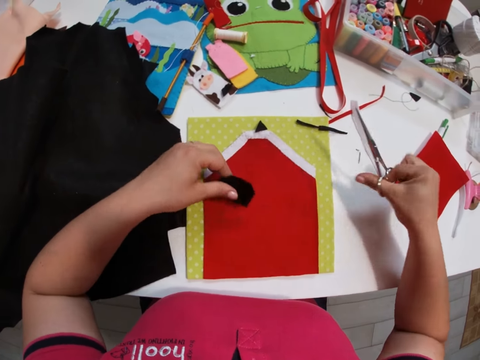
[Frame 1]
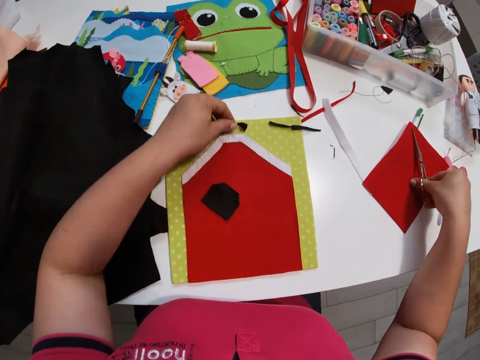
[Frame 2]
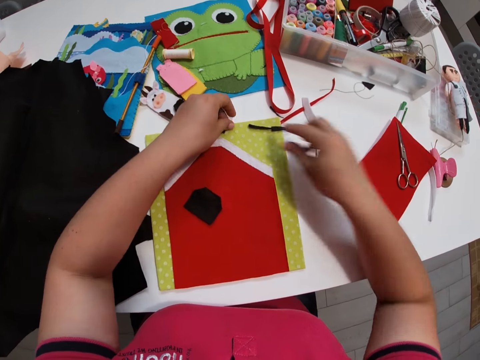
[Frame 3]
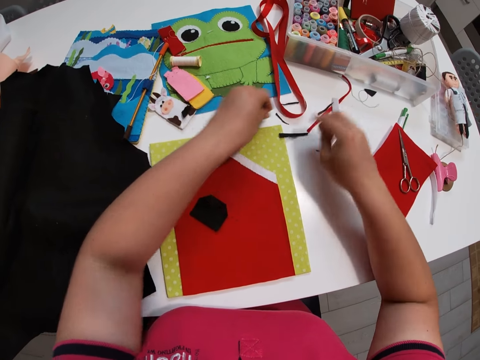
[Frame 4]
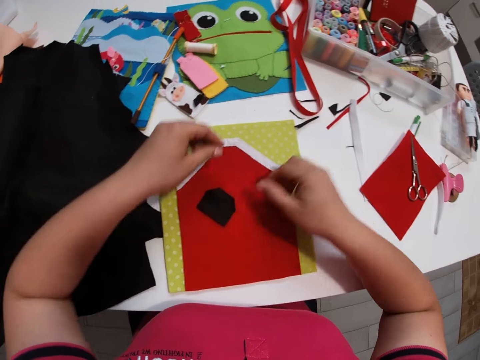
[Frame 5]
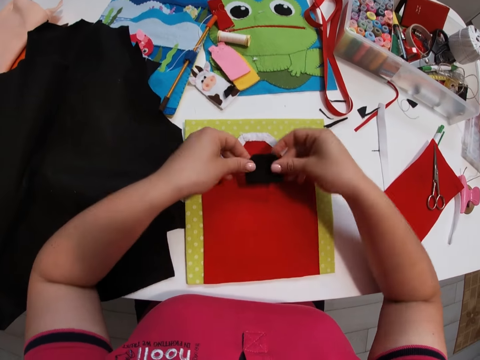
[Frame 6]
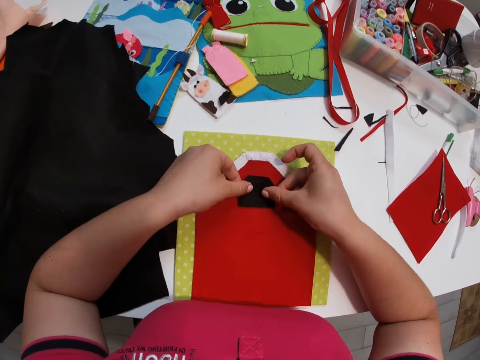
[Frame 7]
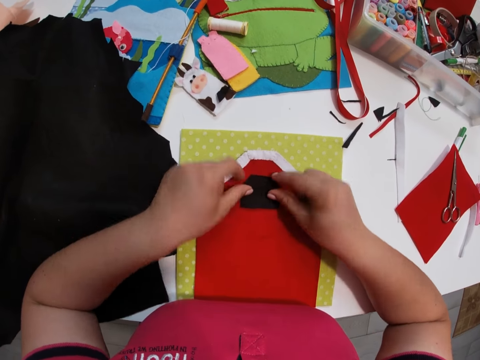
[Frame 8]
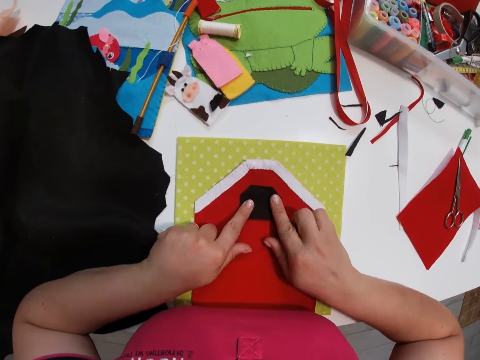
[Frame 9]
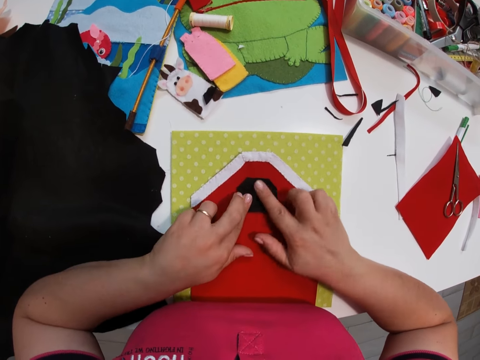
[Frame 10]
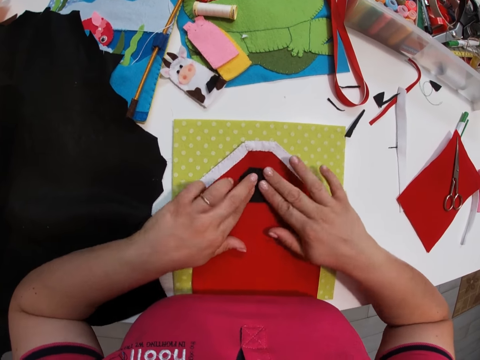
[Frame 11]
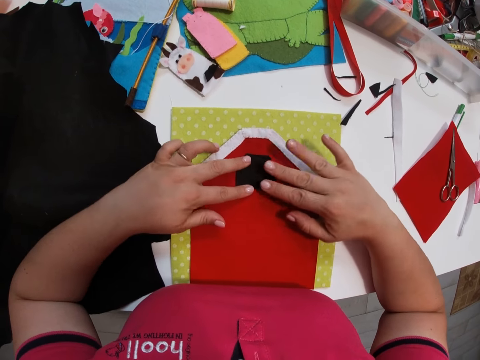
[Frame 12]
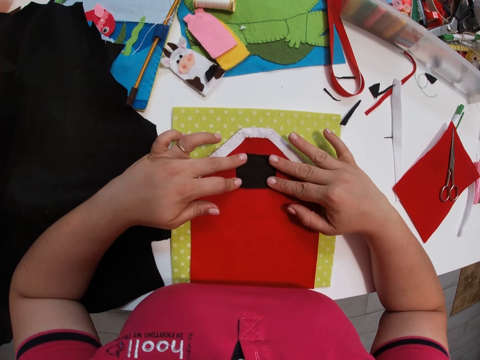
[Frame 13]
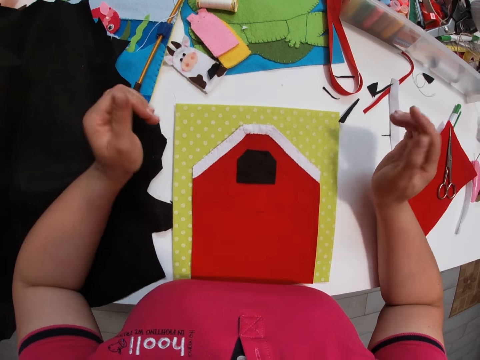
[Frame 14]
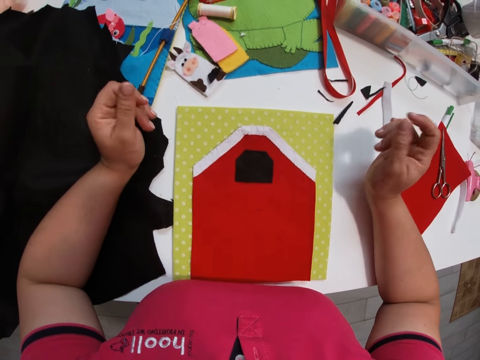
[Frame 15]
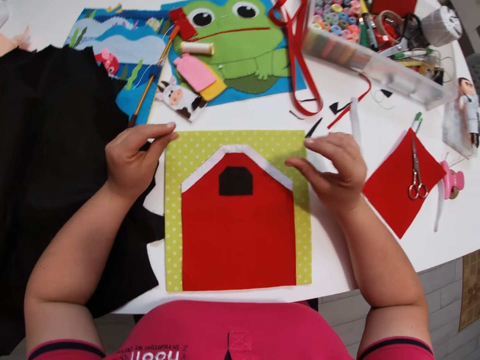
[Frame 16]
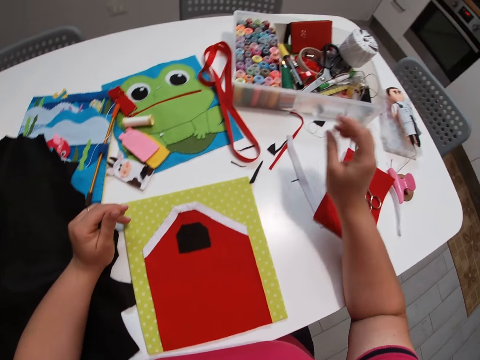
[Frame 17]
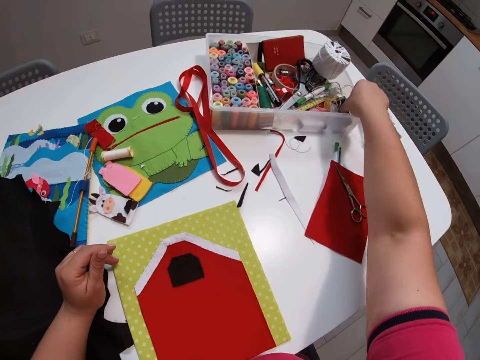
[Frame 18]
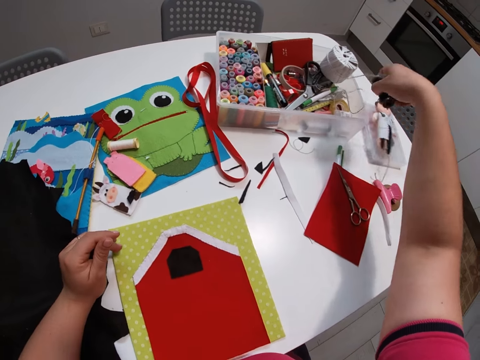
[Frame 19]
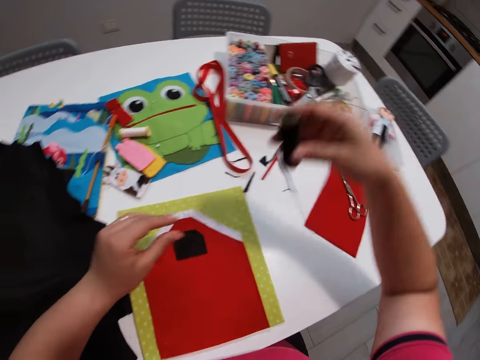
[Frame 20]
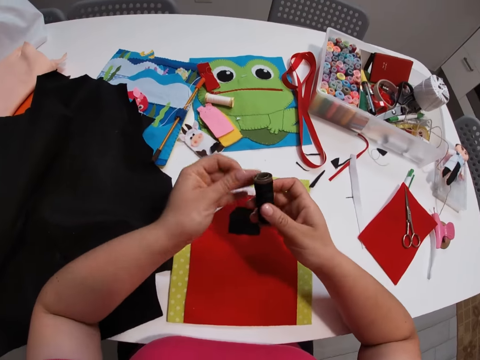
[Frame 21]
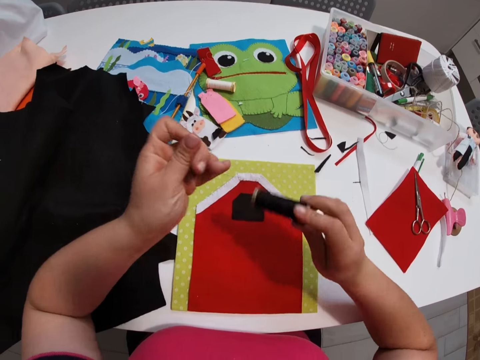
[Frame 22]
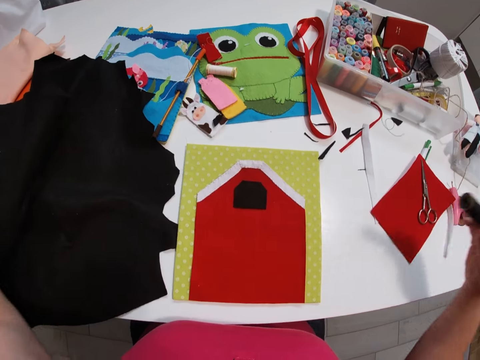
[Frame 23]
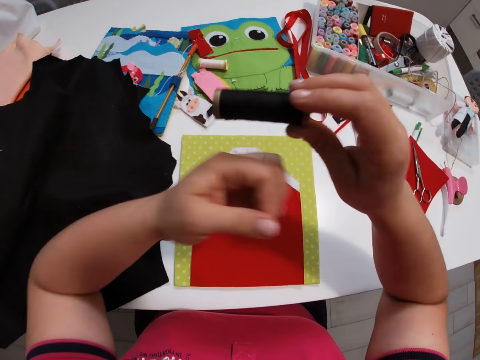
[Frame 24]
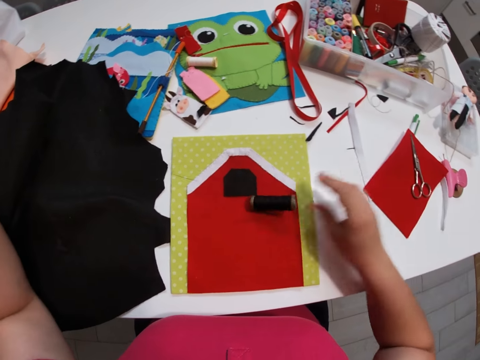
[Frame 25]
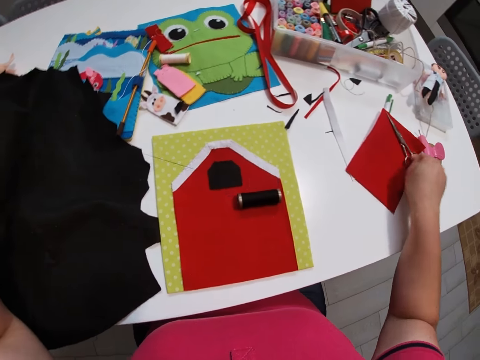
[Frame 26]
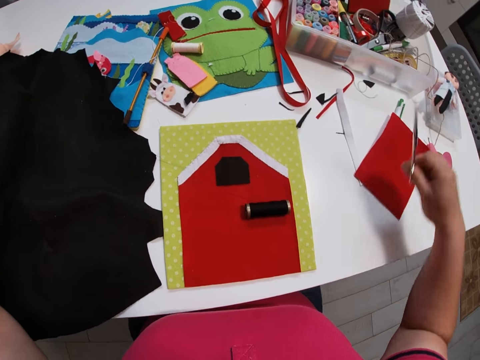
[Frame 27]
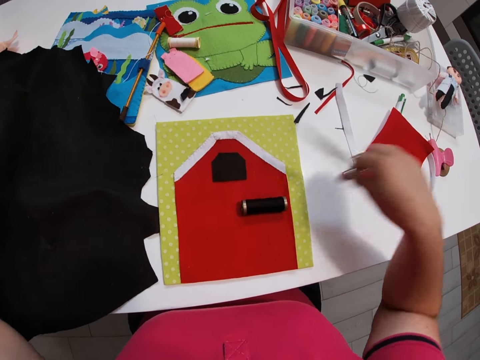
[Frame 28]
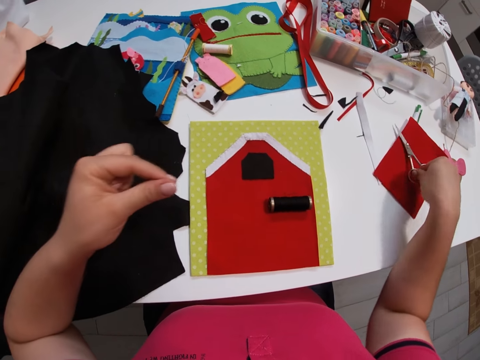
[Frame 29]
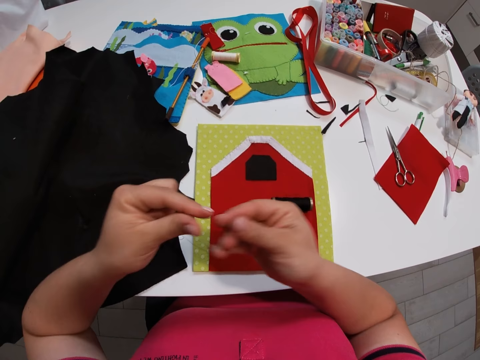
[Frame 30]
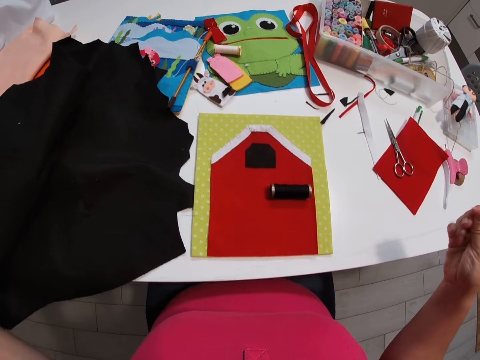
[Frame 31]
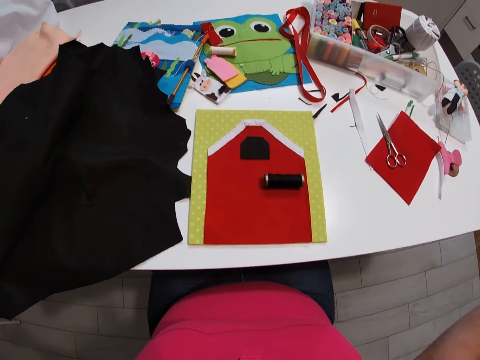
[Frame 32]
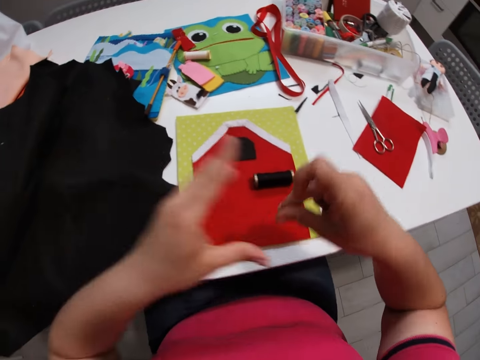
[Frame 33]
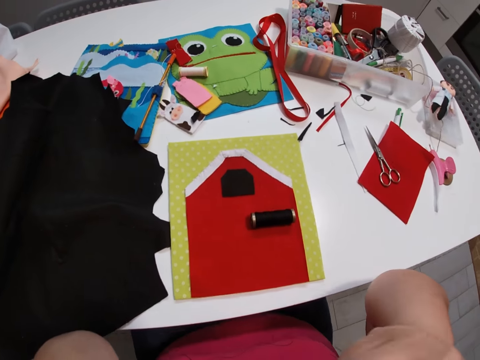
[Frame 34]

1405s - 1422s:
The camera wearer moves the material. She drops the scissors on a second small red fabric to her right. She picks the pieces of material. She moves the scraps on the cutting mat away. She sets the small black fabric on the small red fabric. She holds the material with her hands. She holds down the material against the piece of cloth. She straightens the material. She picks a black roll of thread from a plastic container. She lifts her hands. She holds the thread with her hands. She unwraps the thread. She picks the scissors from the second small red fabric on the table. She cuts the thread with the scissors. She drops the scissors on the second small red fabric on the table. She straightens the thread with her hands.

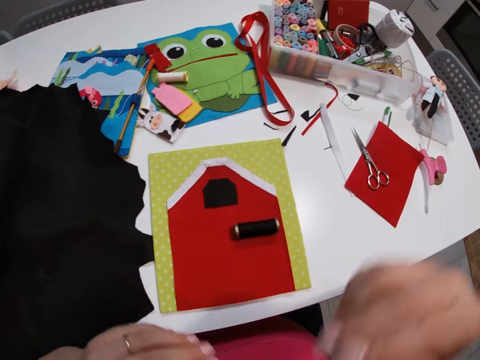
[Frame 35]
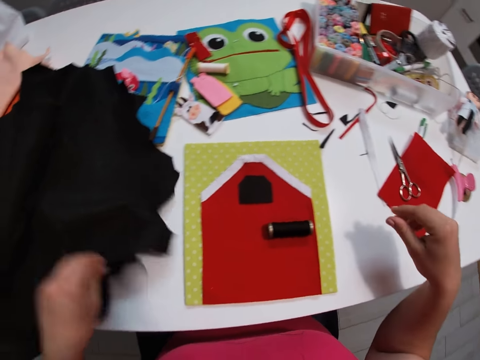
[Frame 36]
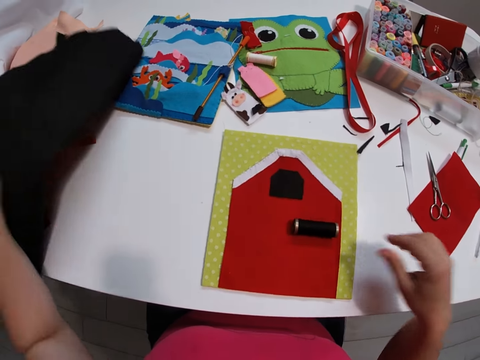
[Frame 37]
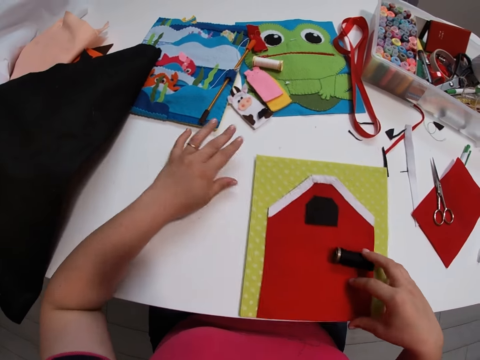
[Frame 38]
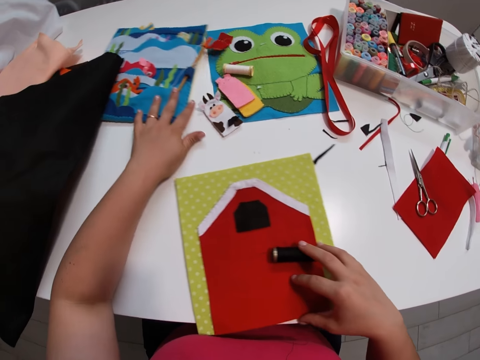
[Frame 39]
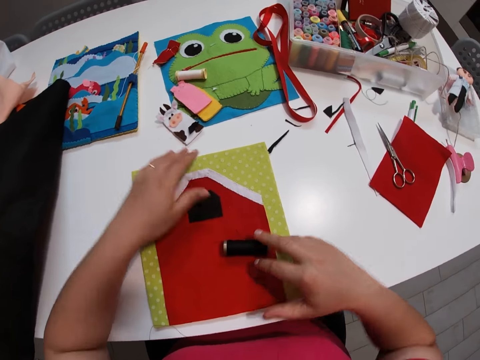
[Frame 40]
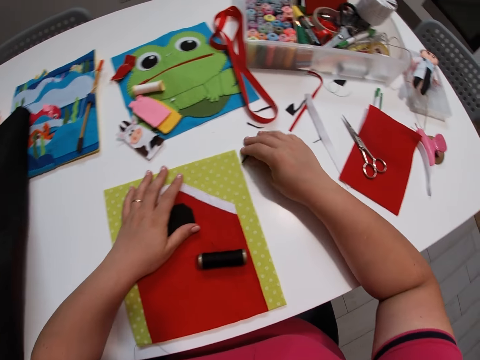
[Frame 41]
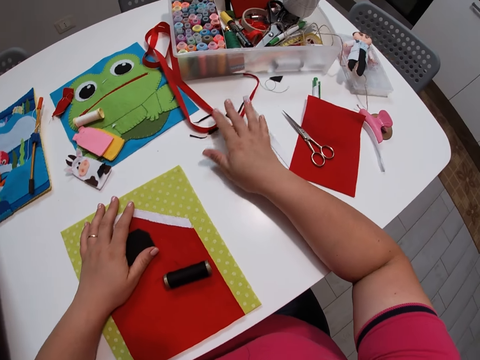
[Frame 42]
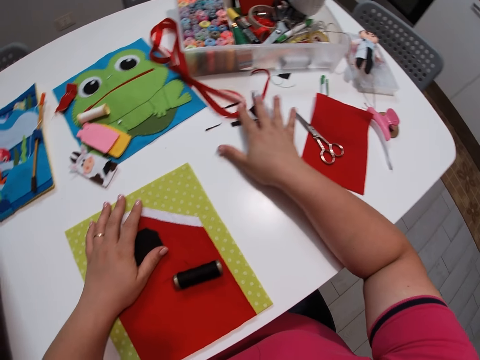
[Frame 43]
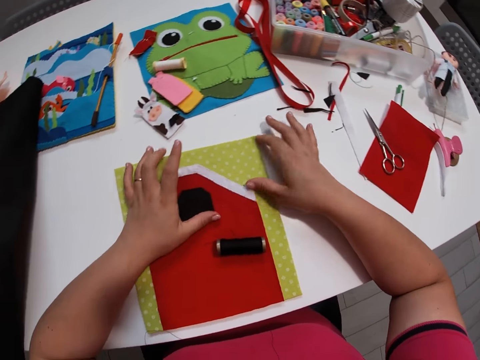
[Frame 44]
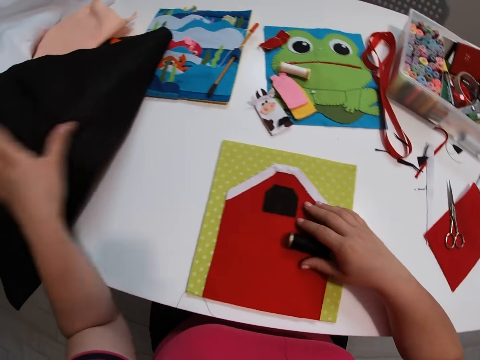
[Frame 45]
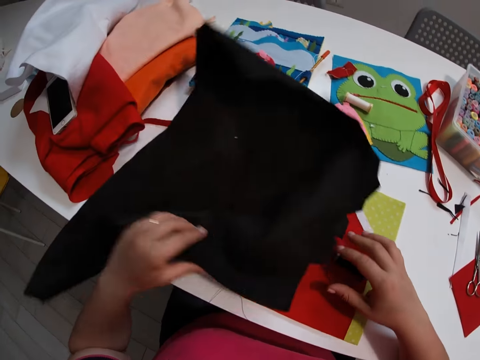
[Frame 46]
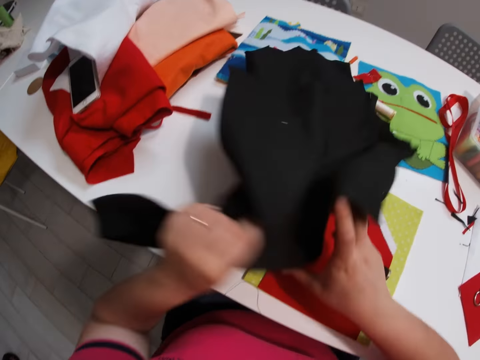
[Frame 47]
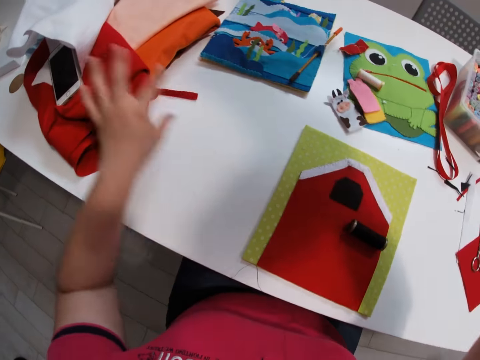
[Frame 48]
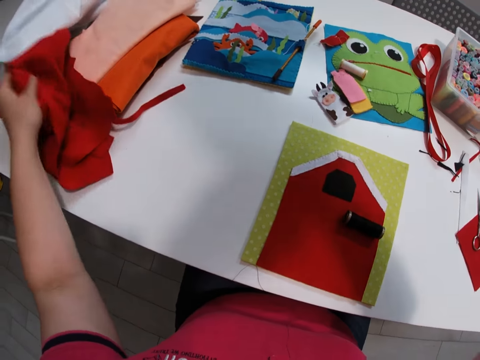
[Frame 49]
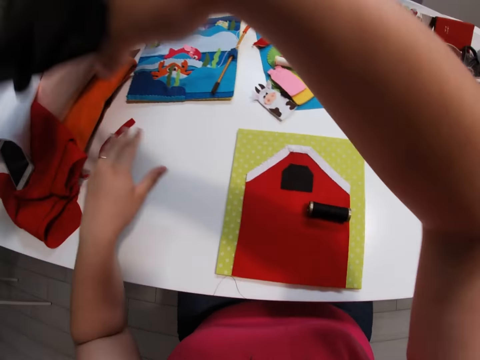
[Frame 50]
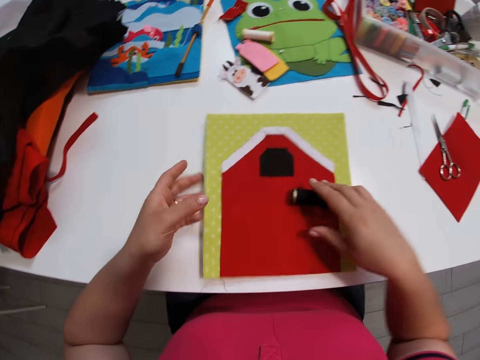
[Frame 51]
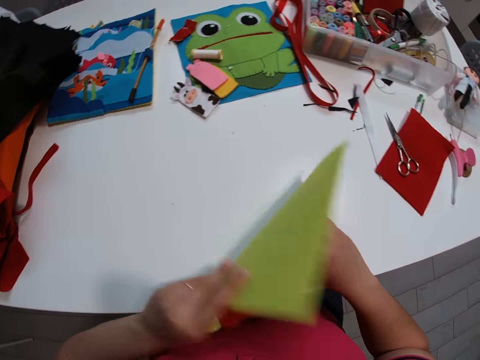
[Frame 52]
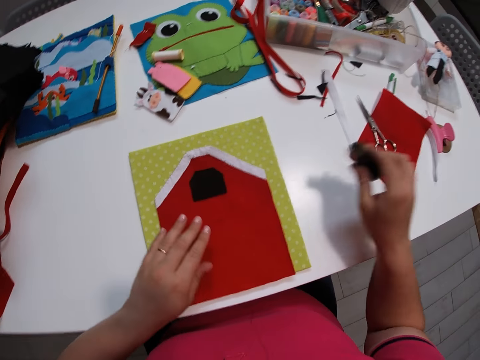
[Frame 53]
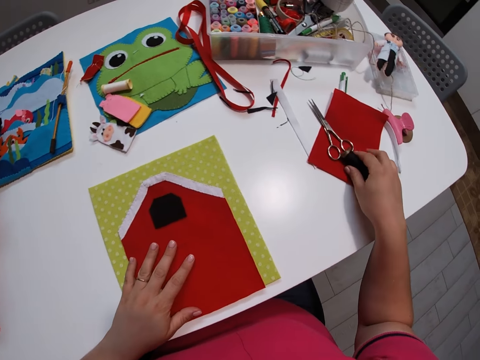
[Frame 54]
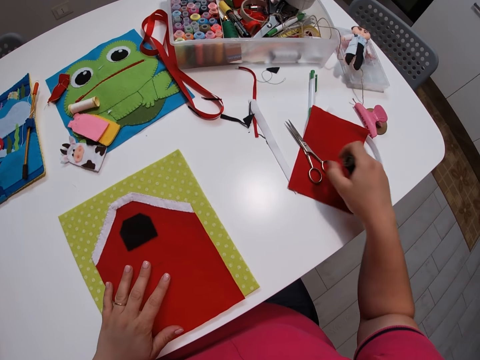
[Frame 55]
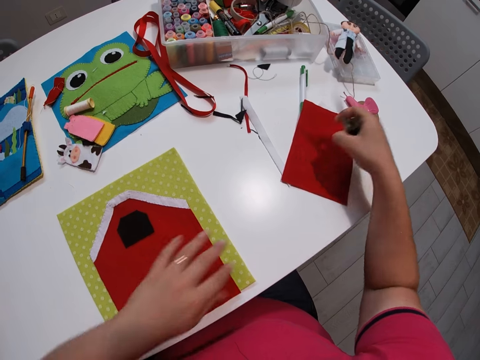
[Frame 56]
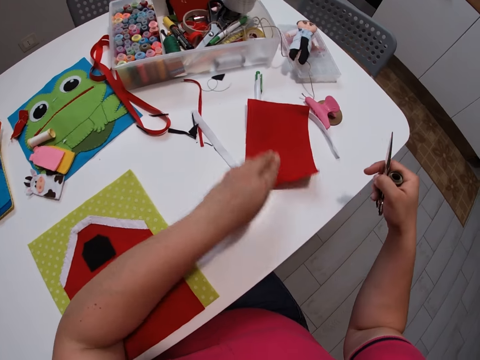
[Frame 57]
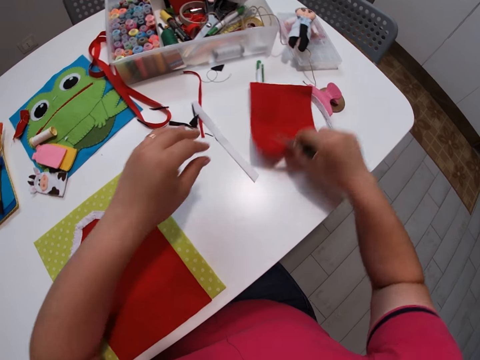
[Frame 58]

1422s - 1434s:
The camera wearer holds the thread with her mouth. She lifts the big black fabric off the table with her left hand. She folds the cloth. She moves the cutting mat with her right hand. She touches the piece of cloth. She pushes books or decoration on the table with her left hand. She moves dirt from the cutting mat with her right hand. She holds the thread. She moves the big black fabric with her hands. She picks the cloth. She holds the cloth. She touches a big red fabric with her left hand. She returns the cloth. She lifts the cutting mat with her left hand. She picks the roll of thread with her right hand. She folds the piece of cloth. She drops the roll of thread on the second small red fabric. She moves the second small red fabric with her right hand. She picks the scissors with her right hand. She holds the pair of scissors. She moves the second small red fabric to another position on the table.
